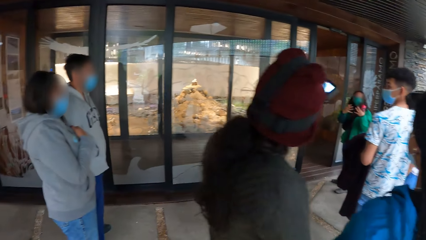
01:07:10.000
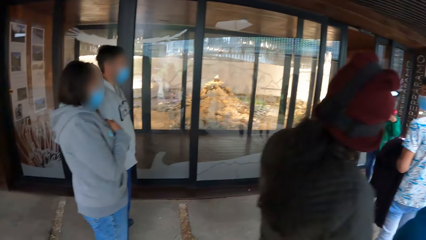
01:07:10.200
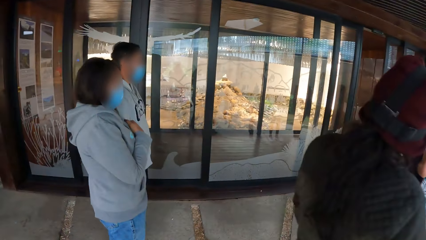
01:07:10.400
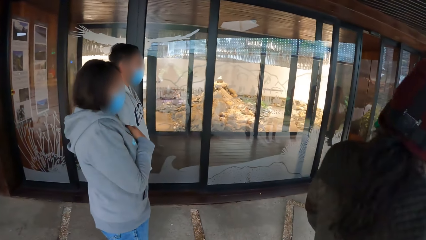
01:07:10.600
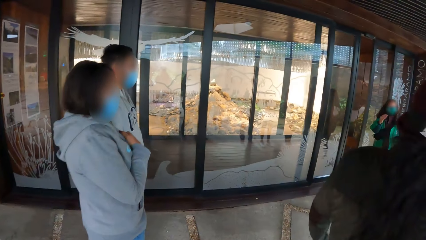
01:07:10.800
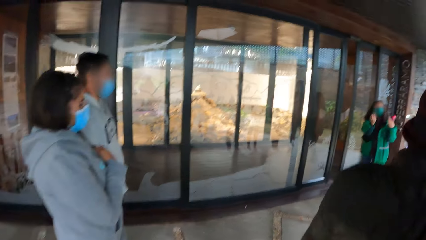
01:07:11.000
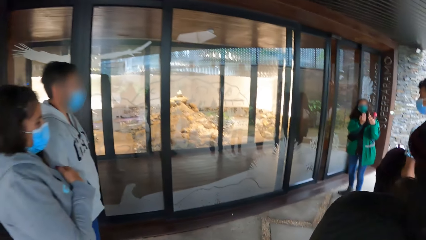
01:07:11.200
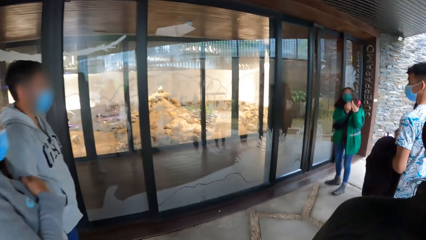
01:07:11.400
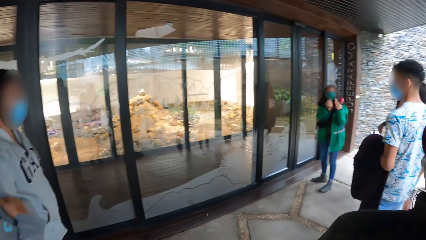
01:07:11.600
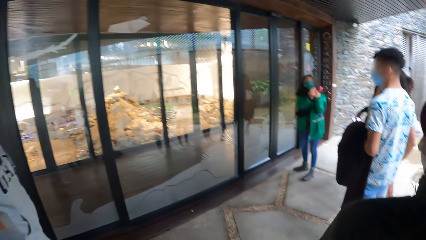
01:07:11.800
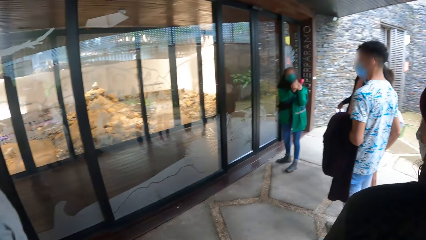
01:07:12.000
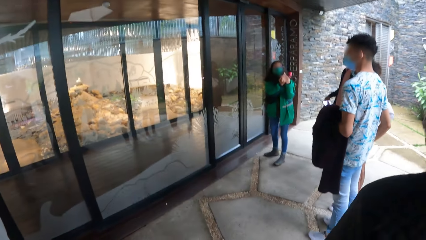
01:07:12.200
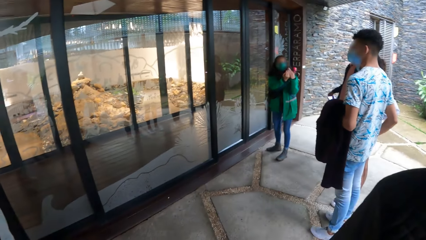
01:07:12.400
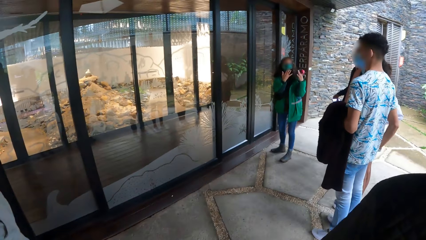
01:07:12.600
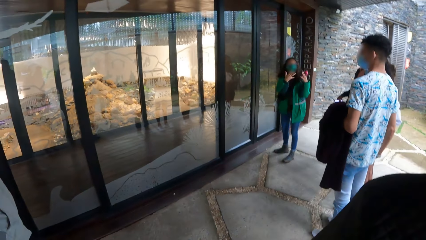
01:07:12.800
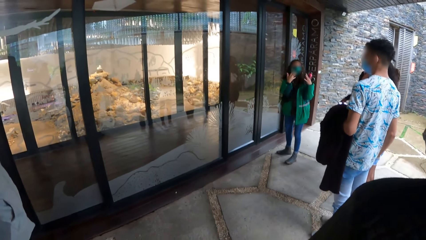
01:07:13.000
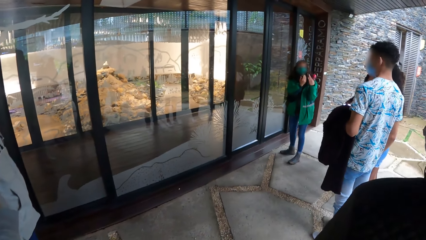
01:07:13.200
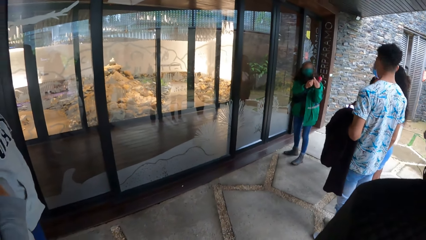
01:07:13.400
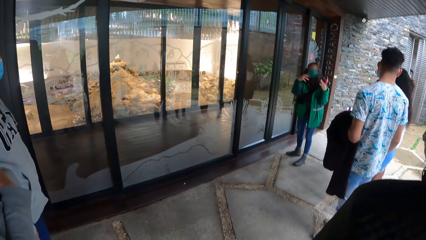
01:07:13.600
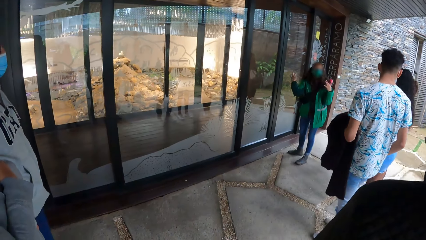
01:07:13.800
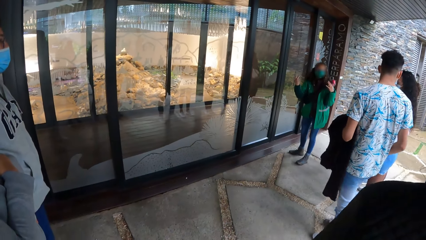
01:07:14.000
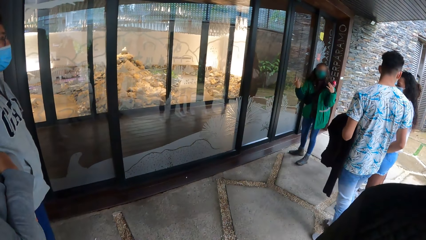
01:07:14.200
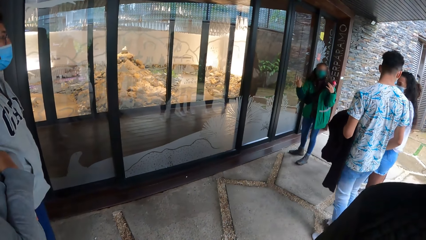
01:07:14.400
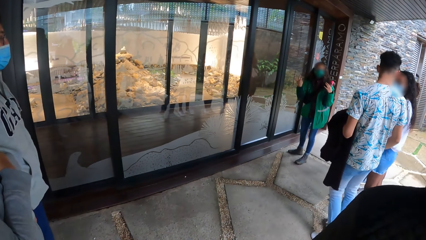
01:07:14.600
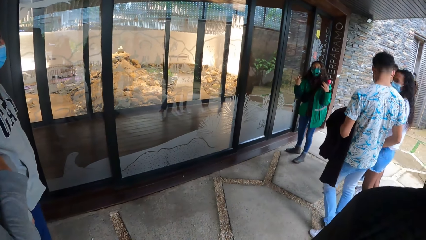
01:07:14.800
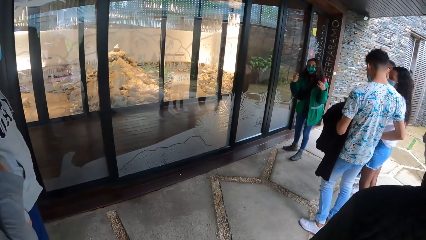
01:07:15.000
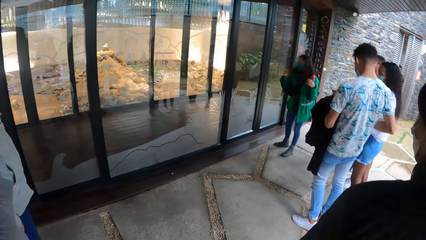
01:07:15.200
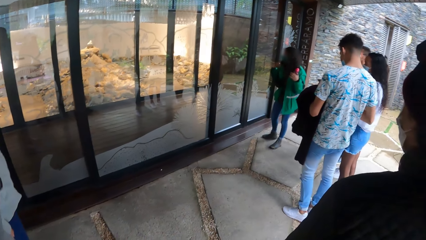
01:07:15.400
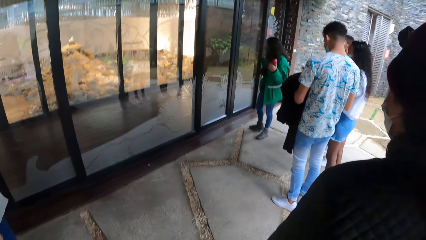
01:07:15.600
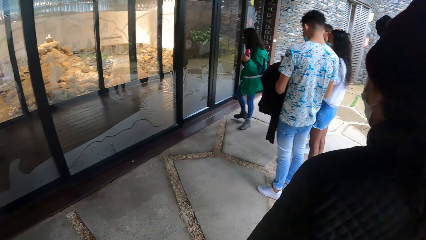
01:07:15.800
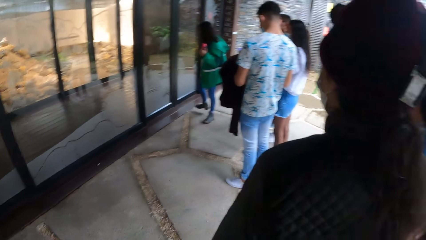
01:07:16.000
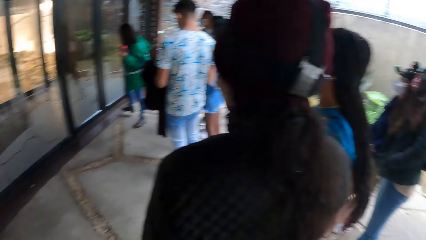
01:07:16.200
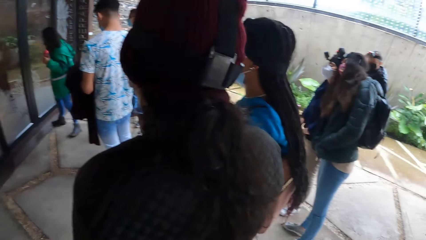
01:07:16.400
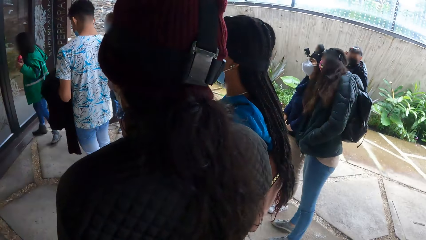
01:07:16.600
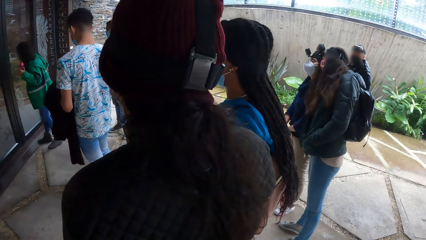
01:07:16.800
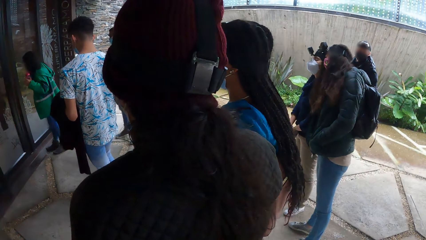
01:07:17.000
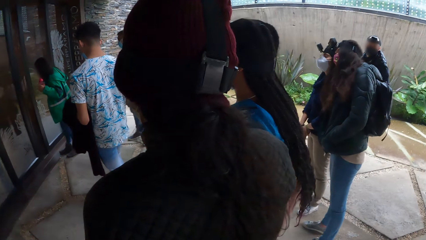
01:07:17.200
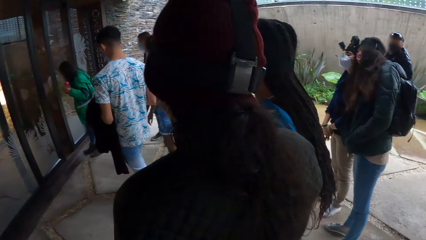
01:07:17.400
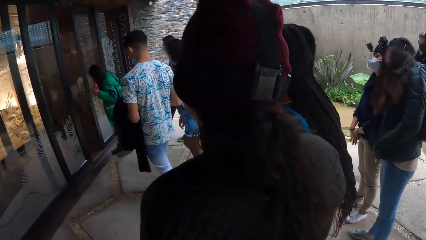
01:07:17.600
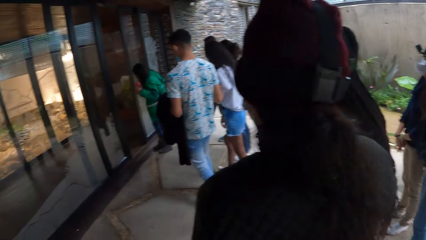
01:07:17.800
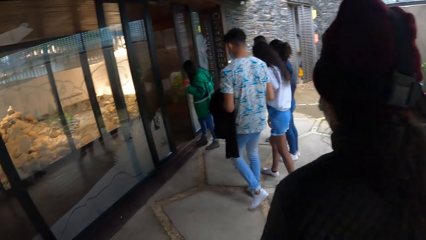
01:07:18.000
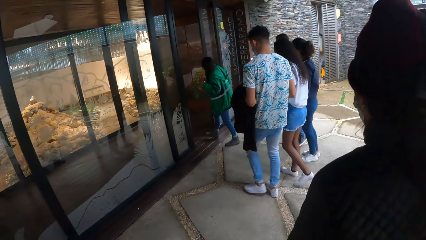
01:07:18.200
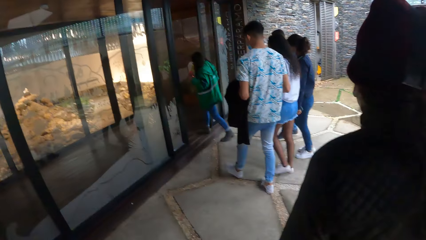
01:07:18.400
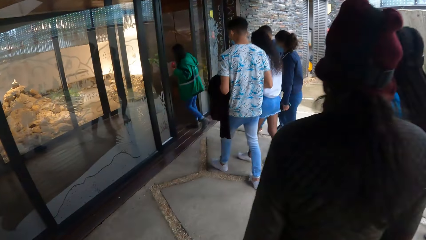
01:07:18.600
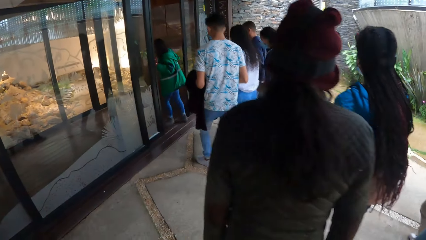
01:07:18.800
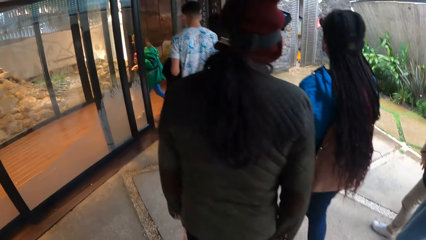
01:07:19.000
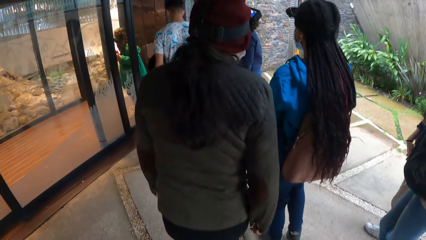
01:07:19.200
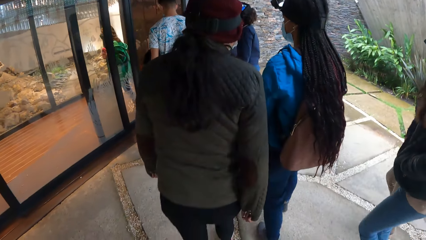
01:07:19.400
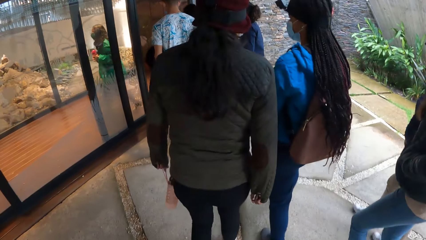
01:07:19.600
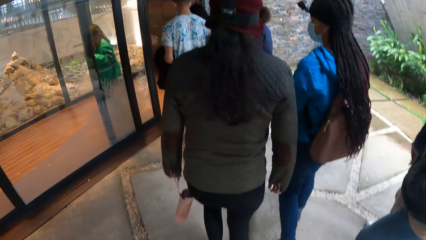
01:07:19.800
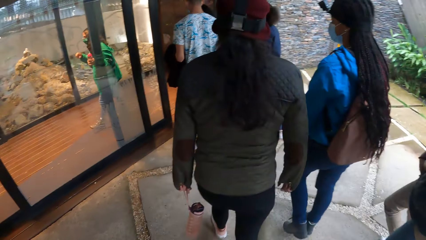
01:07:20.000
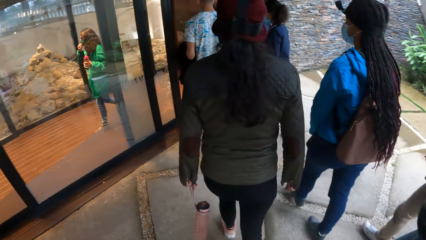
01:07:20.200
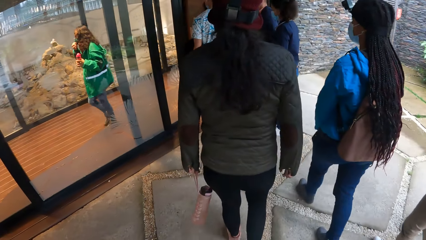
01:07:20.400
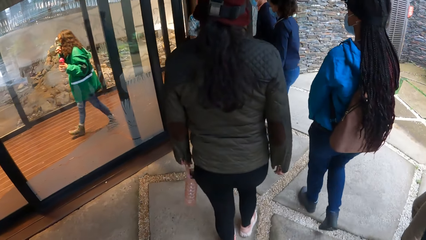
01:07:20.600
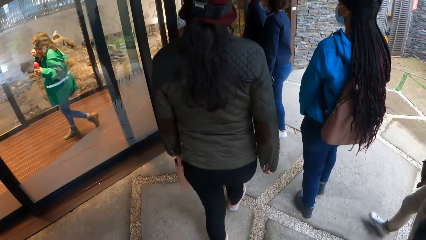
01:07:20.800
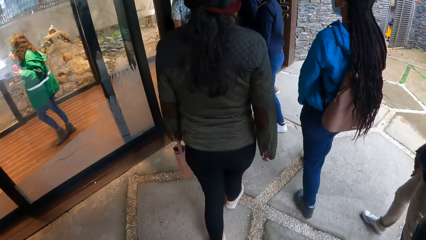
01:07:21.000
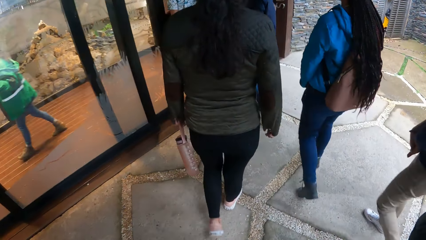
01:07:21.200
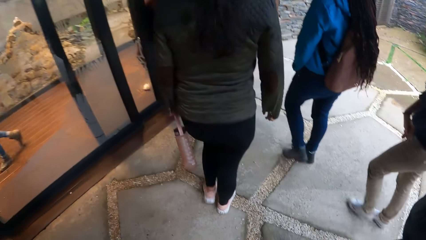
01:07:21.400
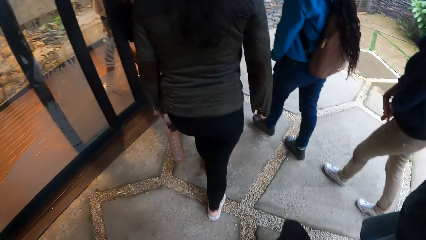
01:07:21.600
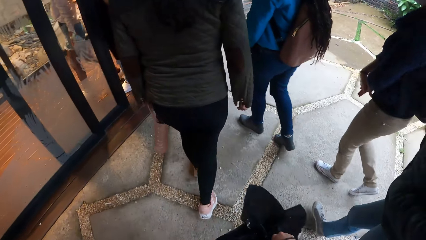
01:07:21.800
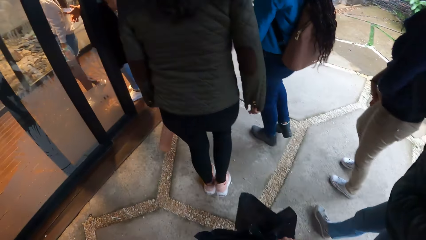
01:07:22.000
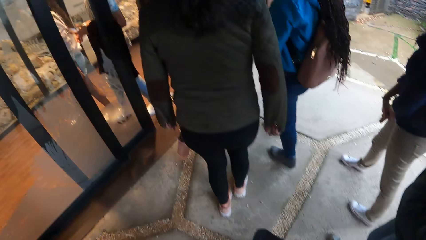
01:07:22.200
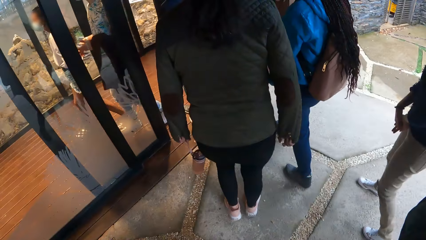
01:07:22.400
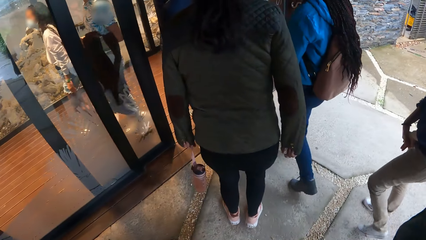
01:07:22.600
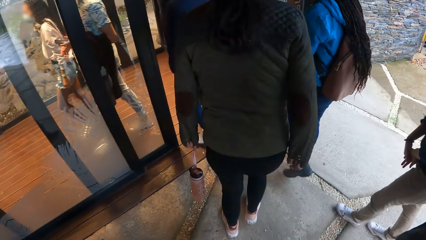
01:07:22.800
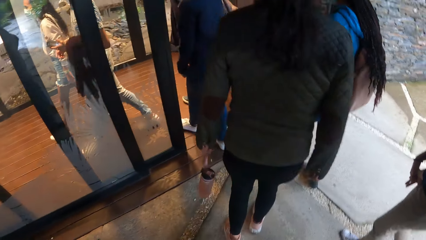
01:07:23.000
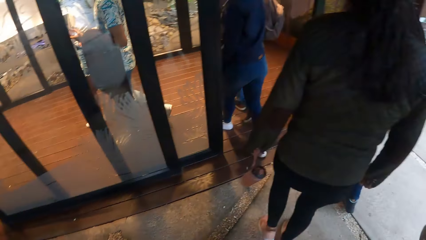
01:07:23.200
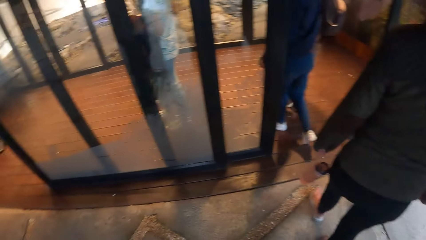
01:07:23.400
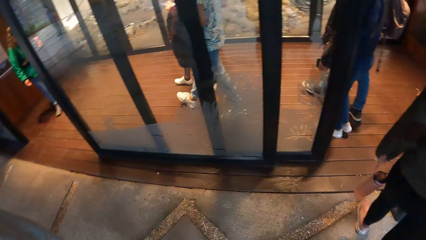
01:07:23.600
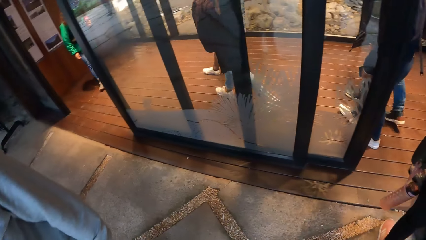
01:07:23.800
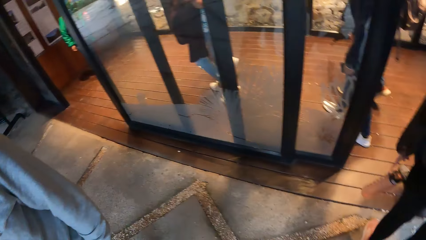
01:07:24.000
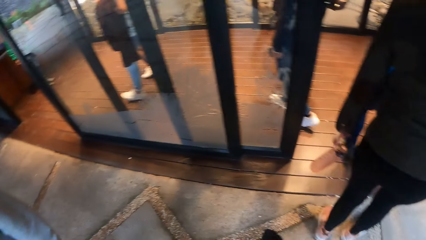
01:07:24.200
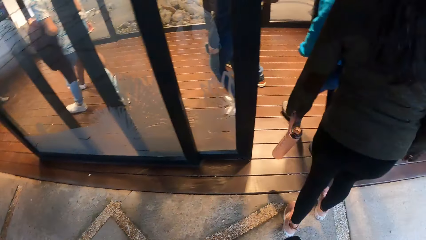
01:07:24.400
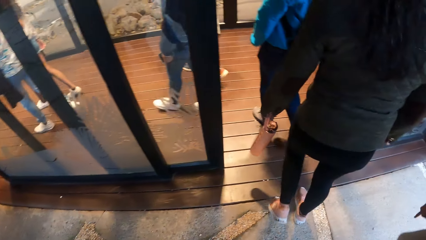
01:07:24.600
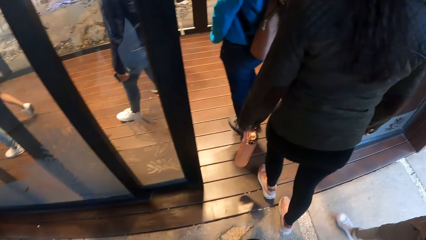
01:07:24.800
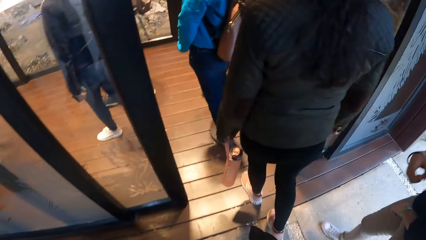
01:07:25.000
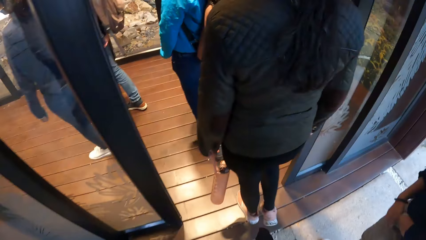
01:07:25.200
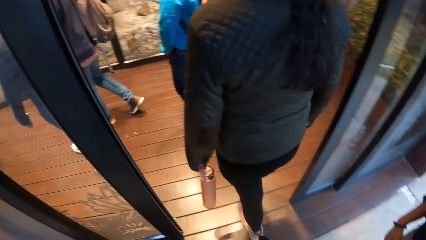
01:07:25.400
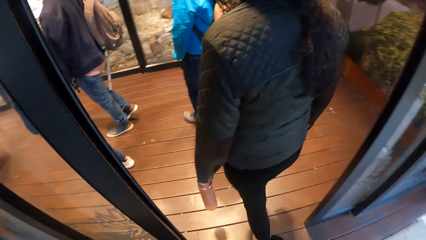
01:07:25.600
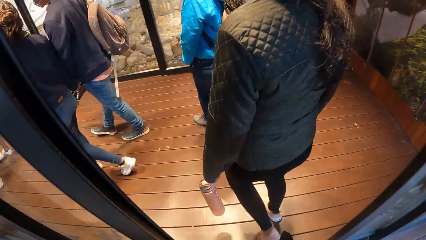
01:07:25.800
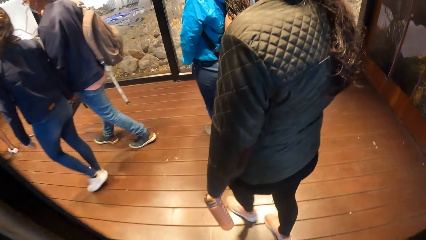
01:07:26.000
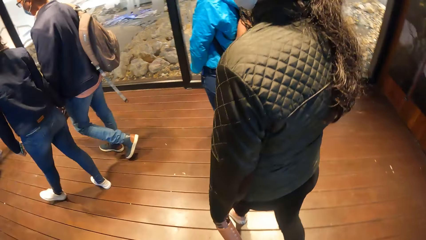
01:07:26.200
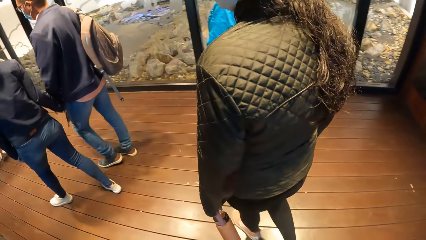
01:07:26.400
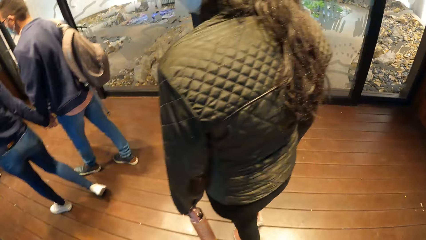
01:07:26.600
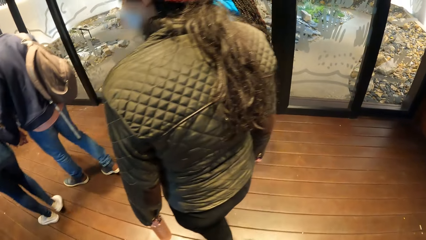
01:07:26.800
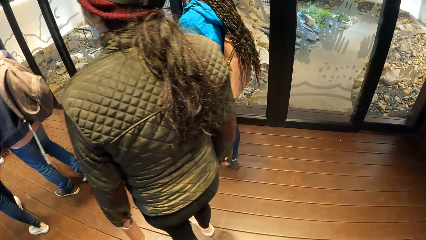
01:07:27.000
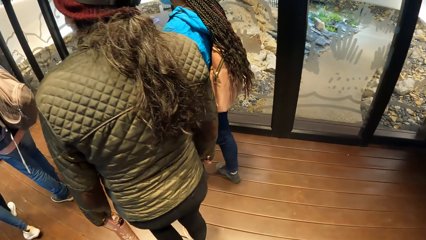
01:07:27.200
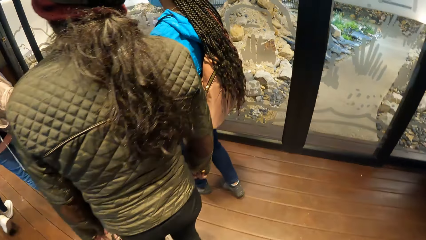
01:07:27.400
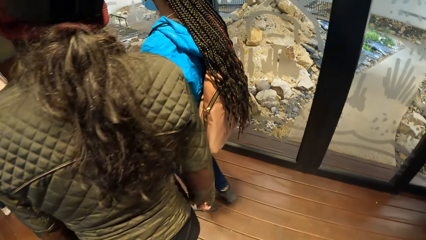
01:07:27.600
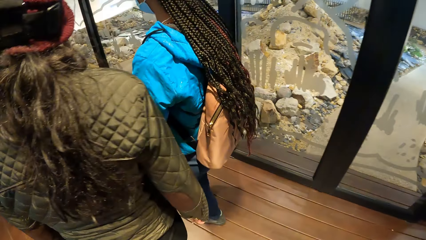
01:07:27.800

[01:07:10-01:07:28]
A woman leads the camera wearer and the other people through the door. The camera wearer enters the room. The camera wearer and the other people walk through the door towards a huge pile of stones and sand.
